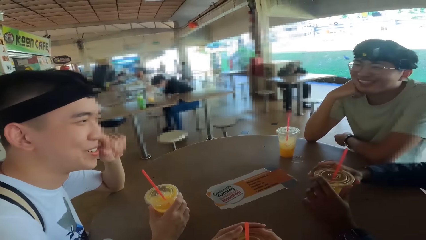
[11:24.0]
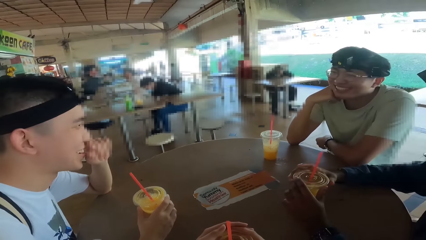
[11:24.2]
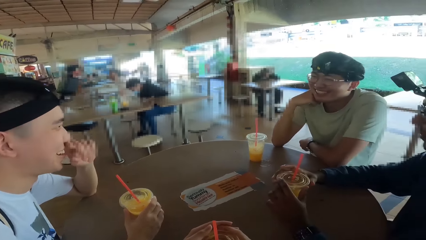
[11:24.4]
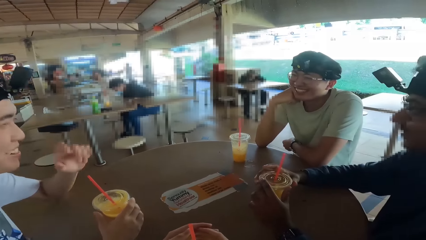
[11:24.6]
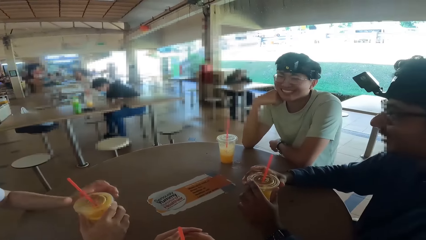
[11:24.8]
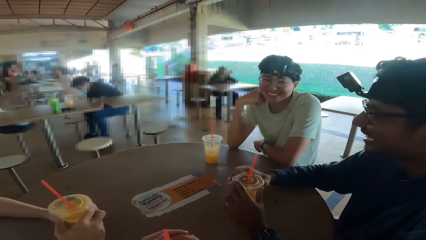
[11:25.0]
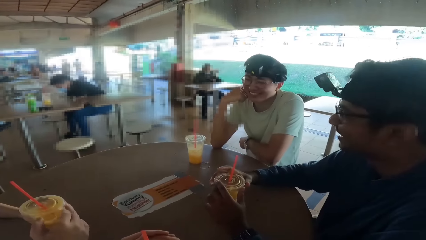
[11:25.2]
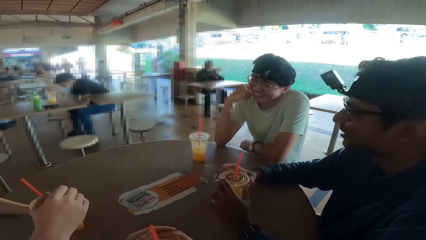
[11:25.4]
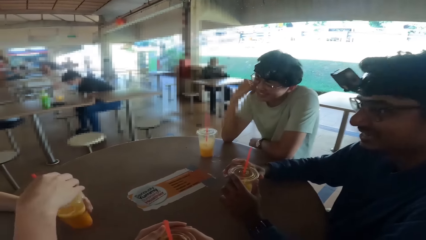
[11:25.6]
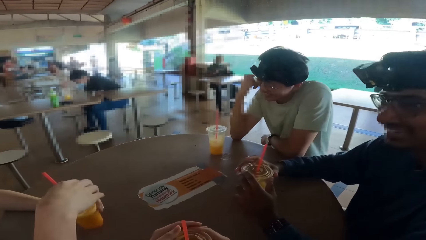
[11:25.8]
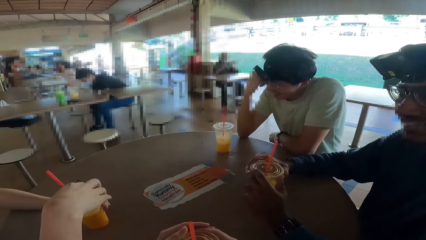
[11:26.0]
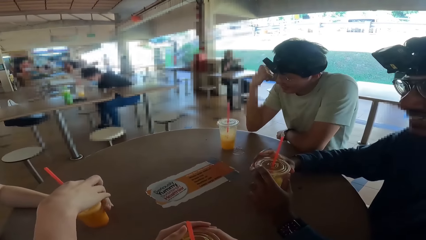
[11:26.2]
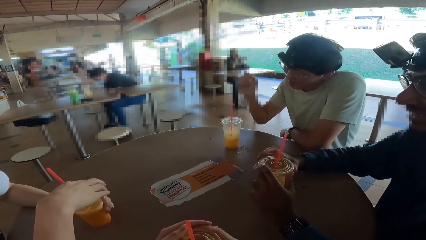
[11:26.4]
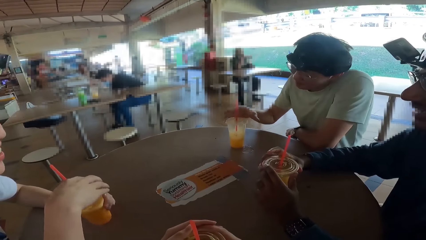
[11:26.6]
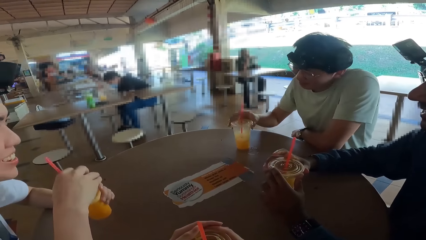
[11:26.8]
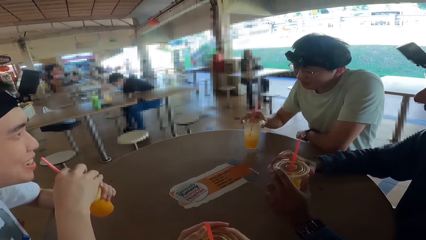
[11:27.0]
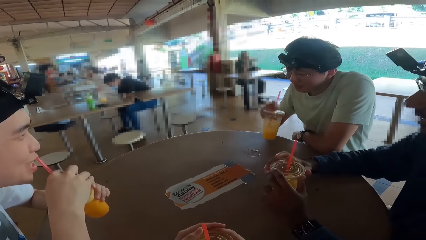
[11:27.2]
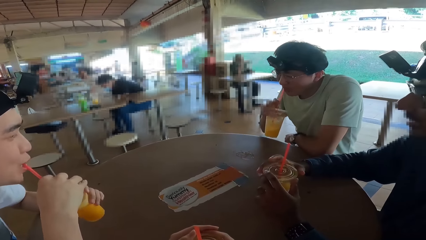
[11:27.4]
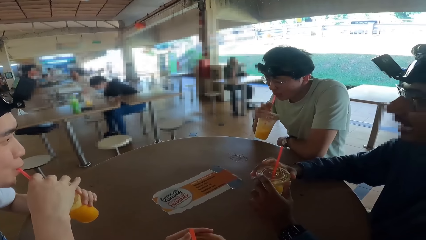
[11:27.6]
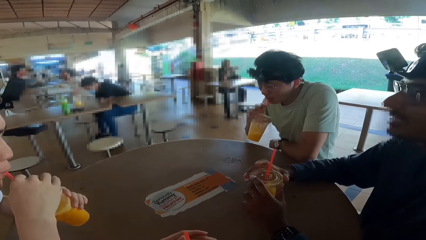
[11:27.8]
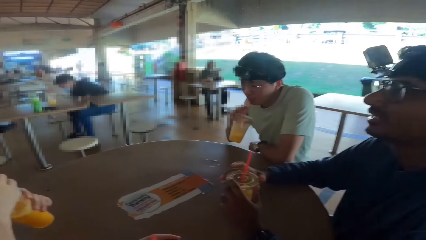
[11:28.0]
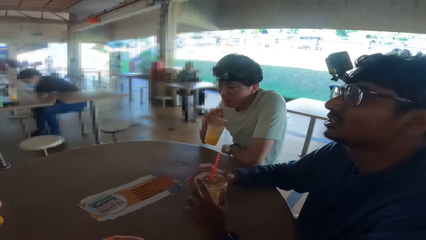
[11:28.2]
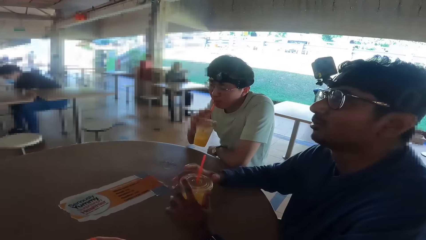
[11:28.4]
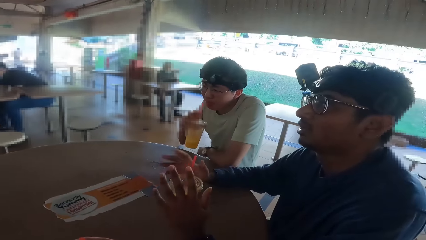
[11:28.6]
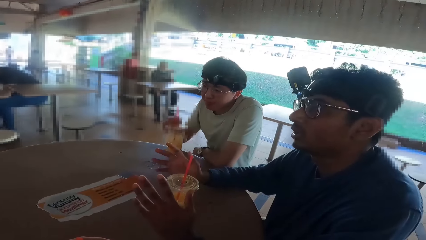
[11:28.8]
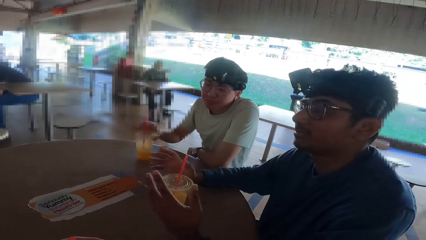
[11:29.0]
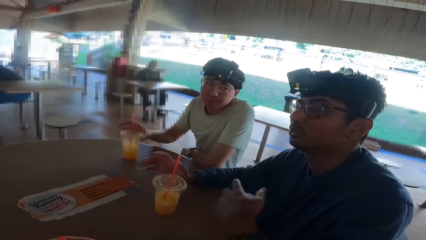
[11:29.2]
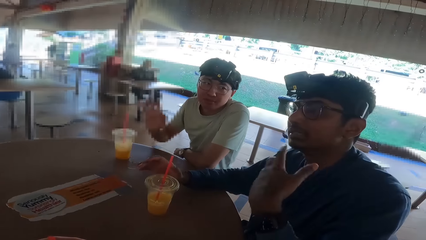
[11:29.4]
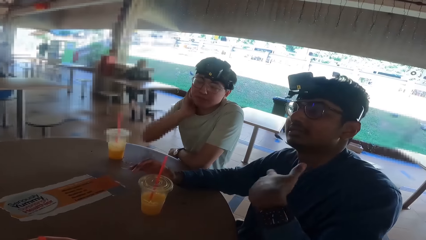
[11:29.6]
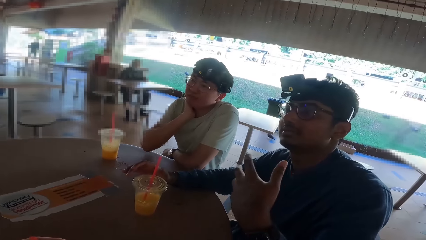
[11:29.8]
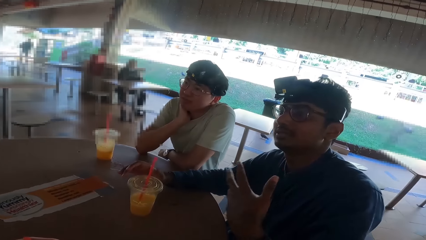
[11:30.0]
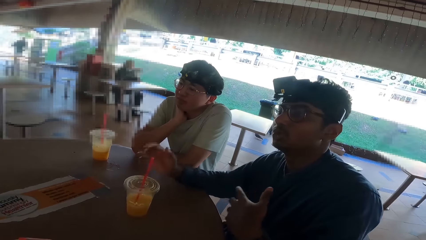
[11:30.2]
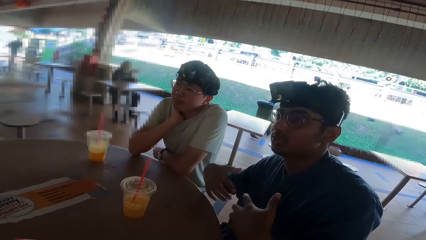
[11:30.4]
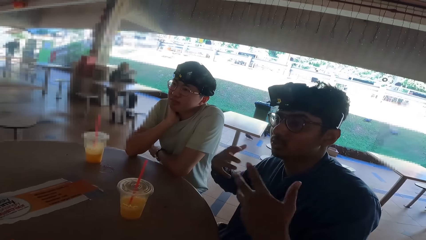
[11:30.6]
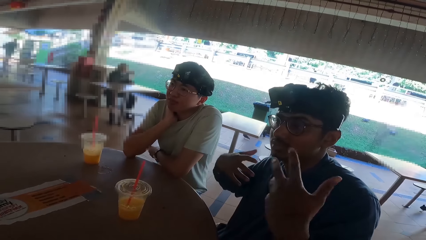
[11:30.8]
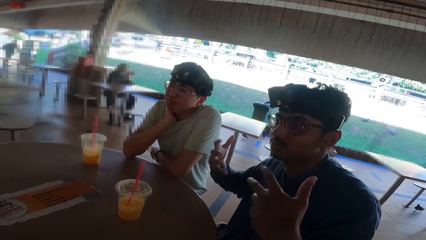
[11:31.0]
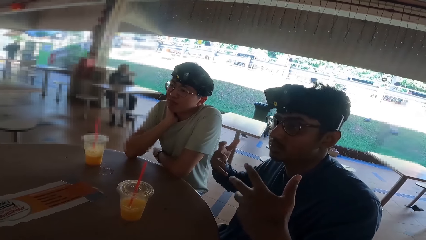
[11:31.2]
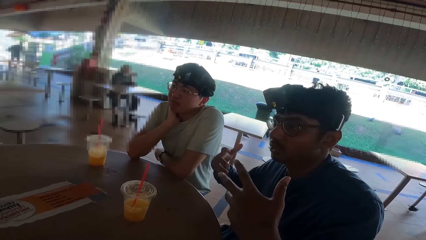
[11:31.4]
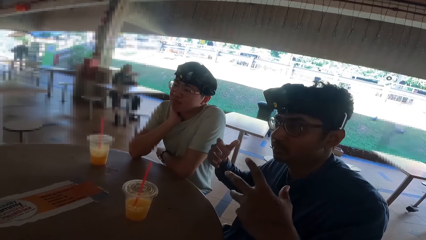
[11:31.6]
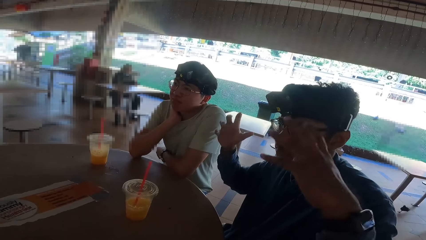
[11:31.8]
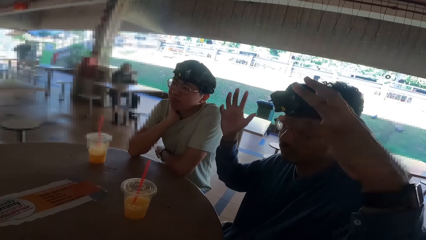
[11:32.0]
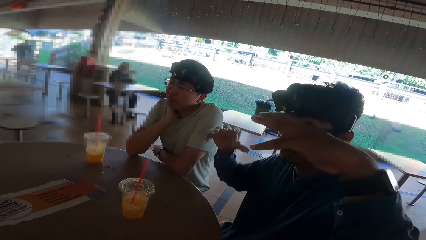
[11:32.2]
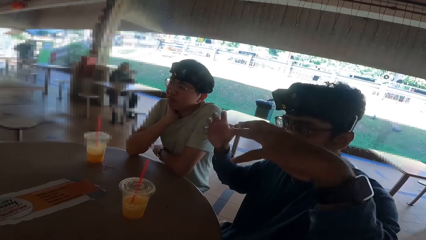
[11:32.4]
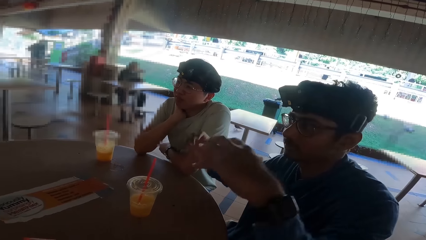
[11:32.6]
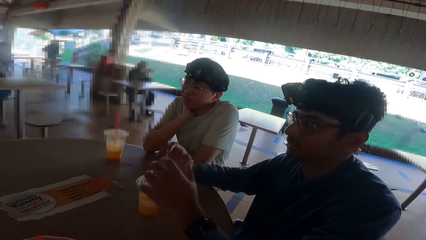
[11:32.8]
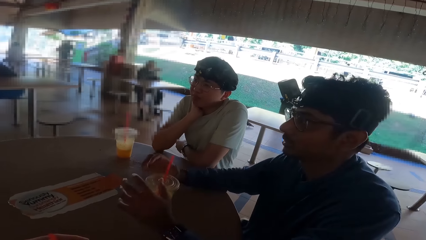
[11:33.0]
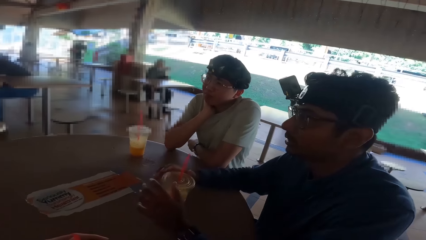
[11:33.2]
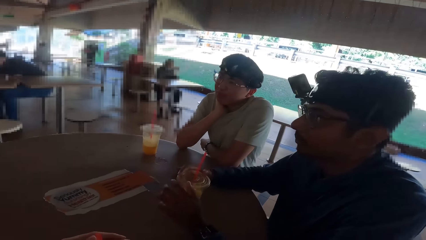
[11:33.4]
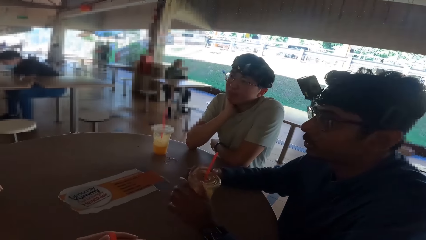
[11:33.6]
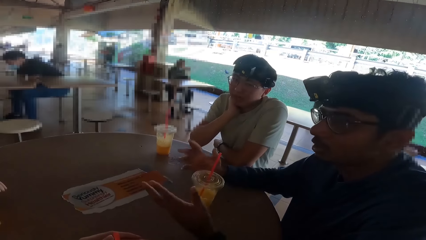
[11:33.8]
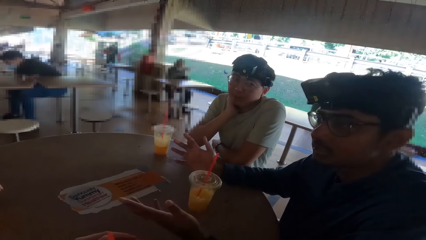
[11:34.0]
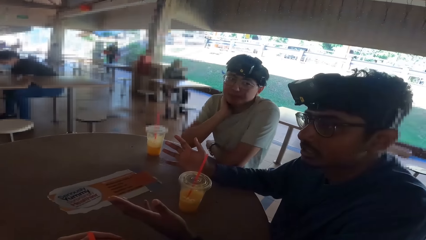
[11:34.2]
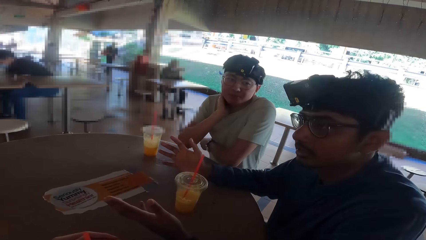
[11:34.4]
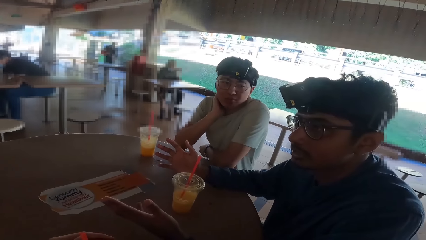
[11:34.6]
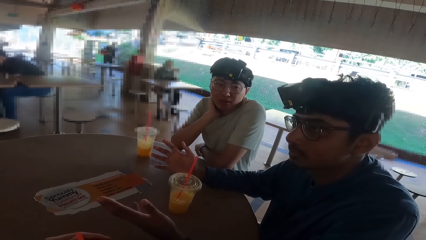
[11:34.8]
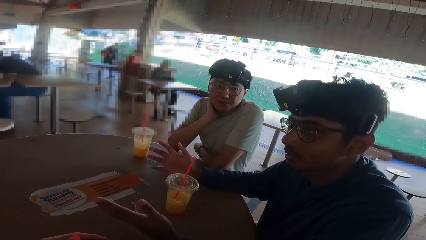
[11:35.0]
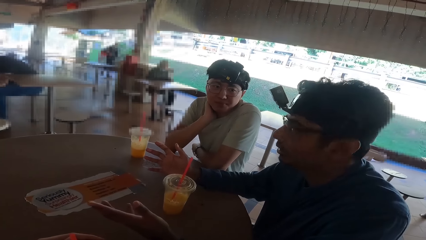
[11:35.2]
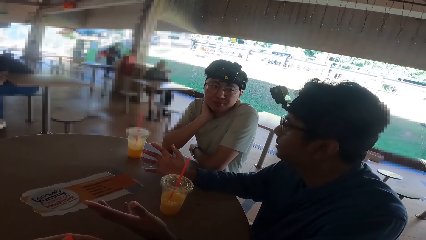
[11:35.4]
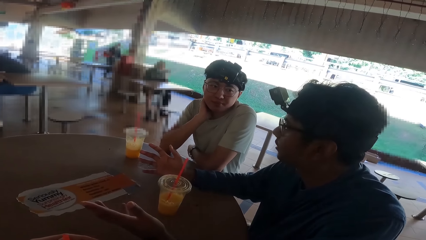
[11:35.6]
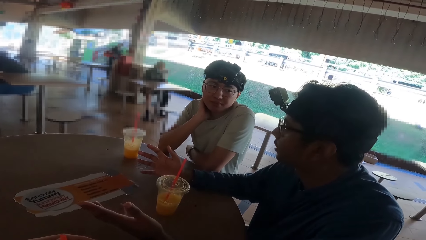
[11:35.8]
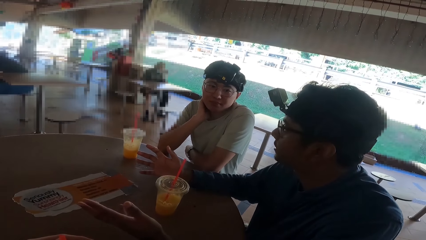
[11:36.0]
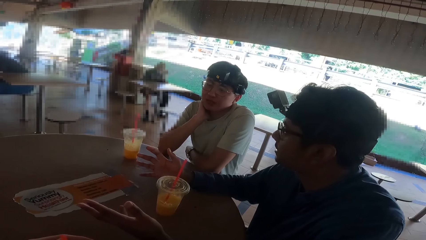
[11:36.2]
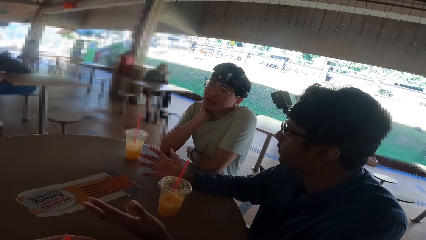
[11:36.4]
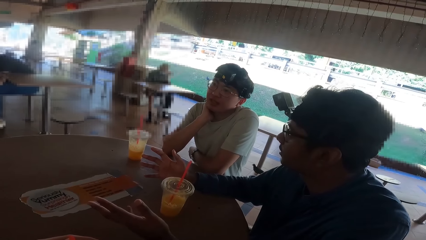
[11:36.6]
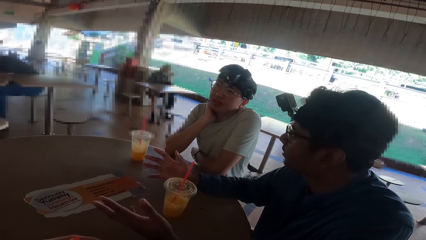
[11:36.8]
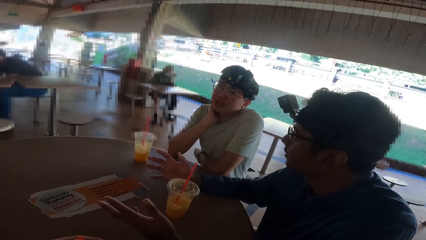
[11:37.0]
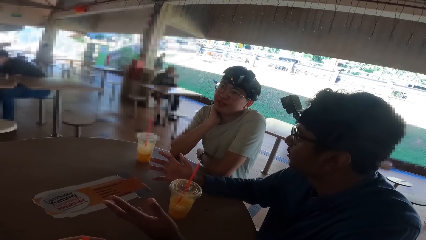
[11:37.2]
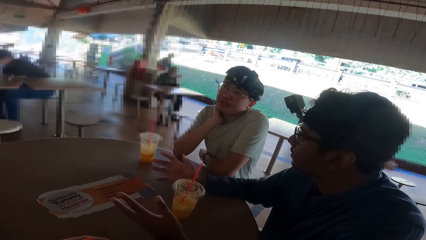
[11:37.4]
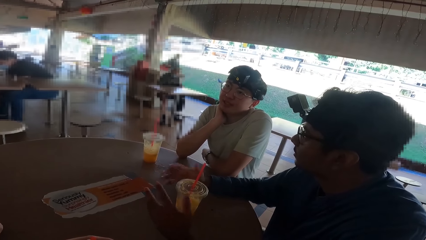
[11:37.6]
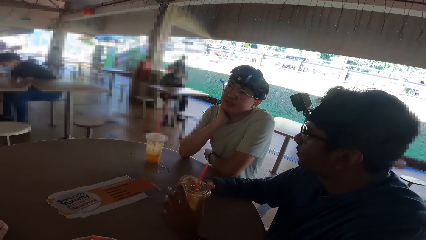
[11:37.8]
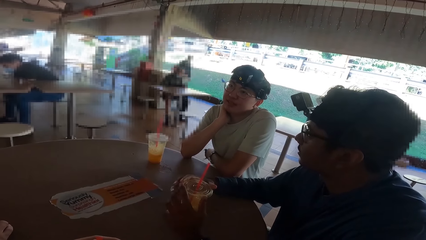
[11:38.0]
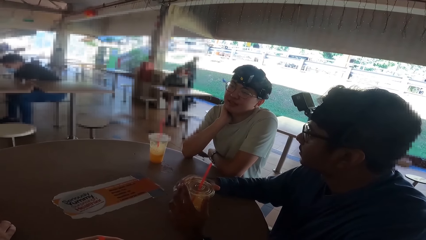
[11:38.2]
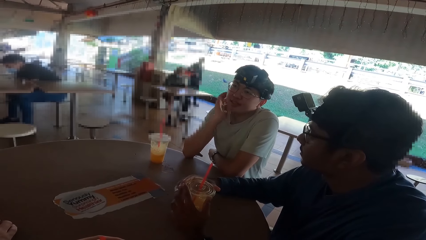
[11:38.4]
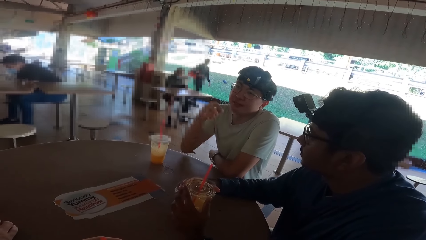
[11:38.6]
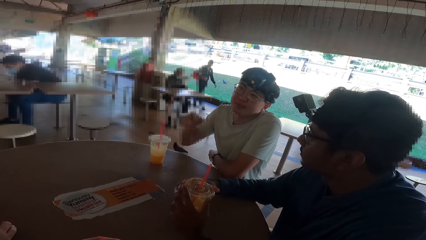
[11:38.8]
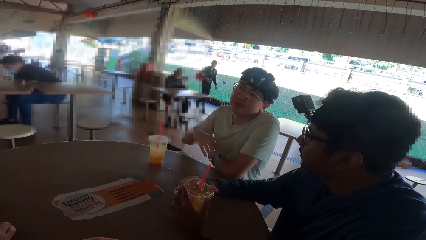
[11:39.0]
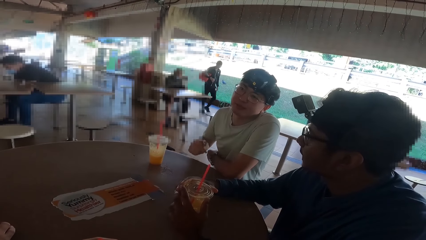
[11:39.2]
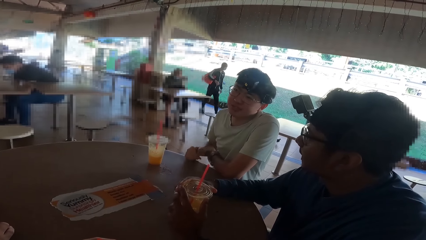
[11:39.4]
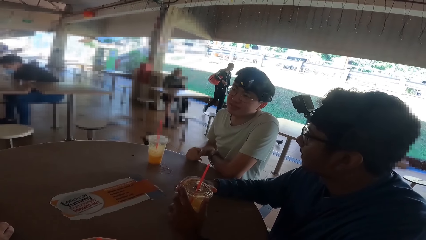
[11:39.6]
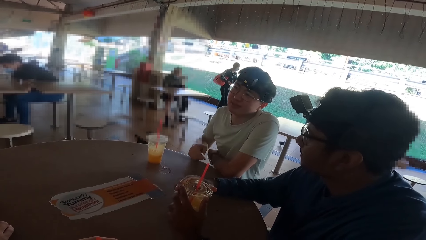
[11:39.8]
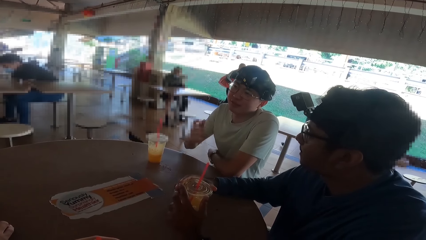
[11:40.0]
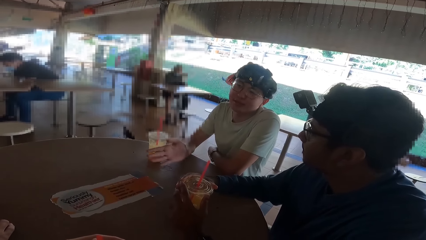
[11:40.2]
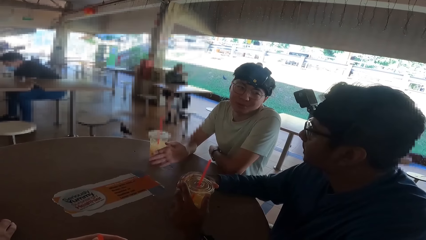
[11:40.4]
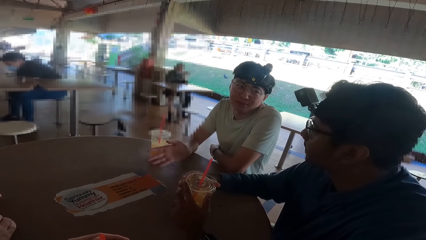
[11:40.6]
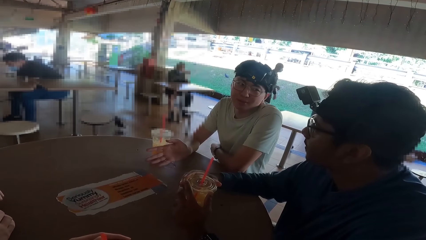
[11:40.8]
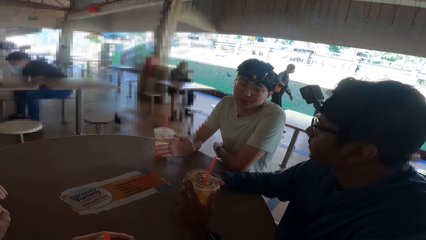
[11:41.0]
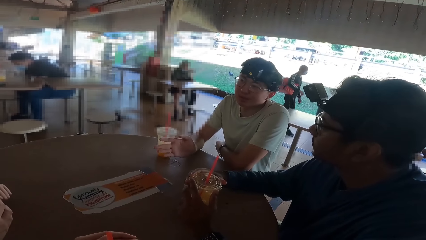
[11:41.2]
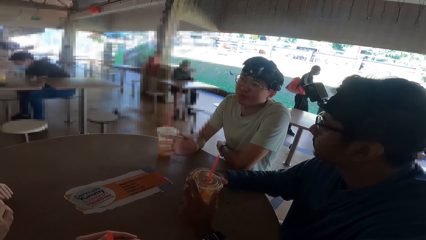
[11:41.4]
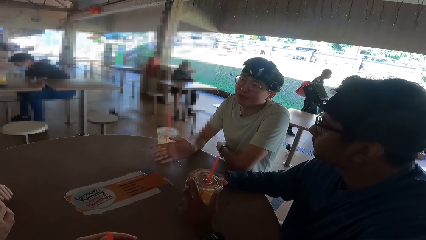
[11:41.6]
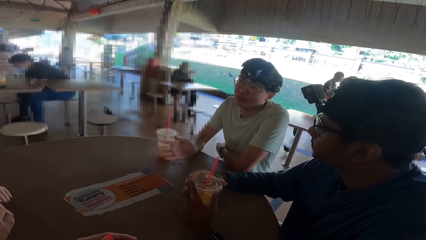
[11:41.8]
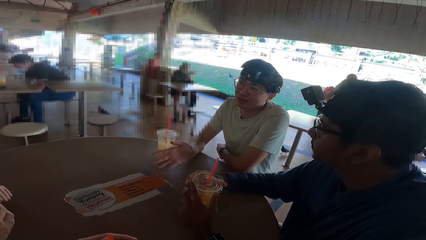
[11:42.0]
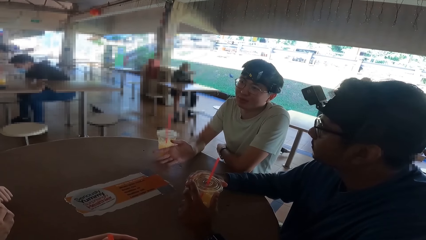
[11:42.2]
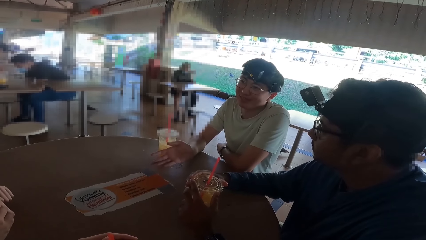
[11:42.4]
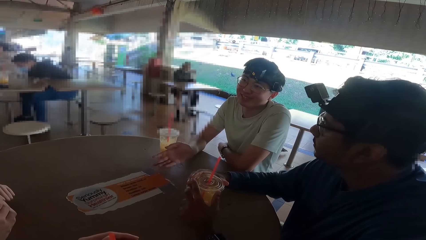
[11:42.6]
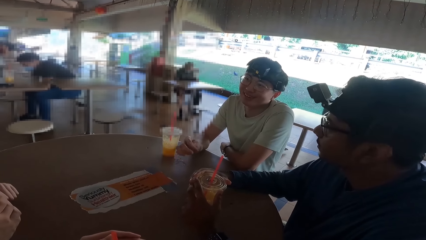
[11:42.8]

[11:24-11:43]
Three men laugh. Two of the men pick up the drink. They drink the drink. The third man talks using hands. Another man walks around. One of the two men talks using hands.
